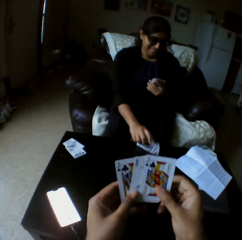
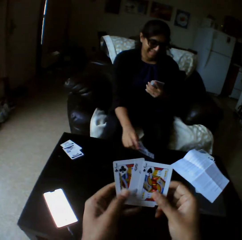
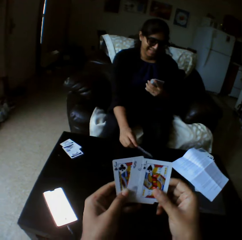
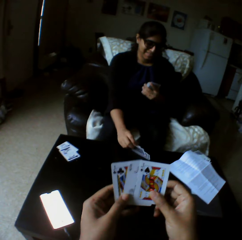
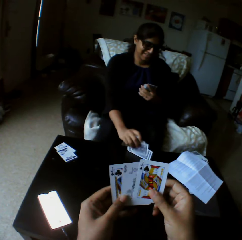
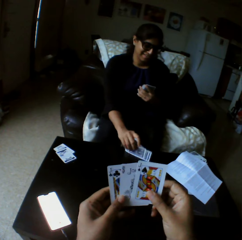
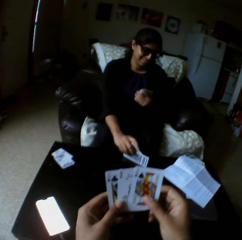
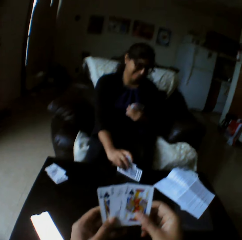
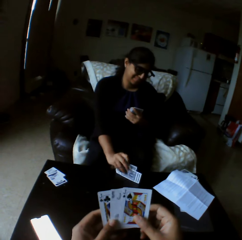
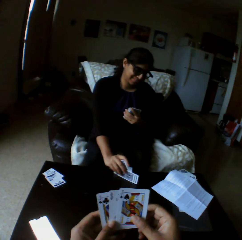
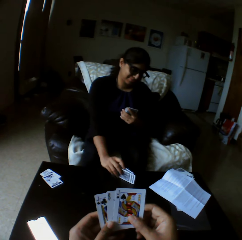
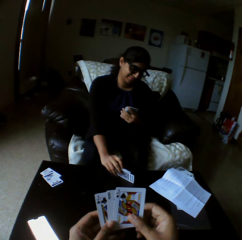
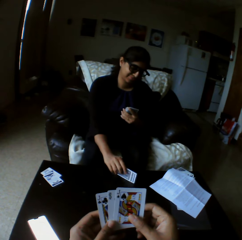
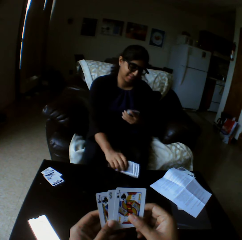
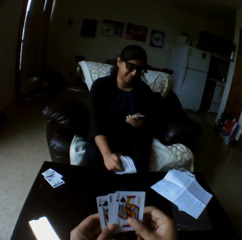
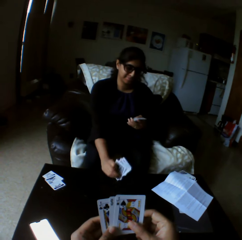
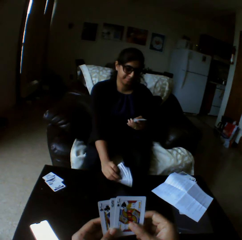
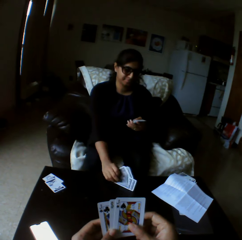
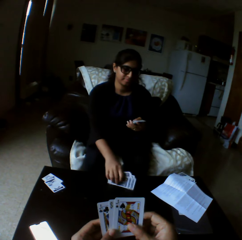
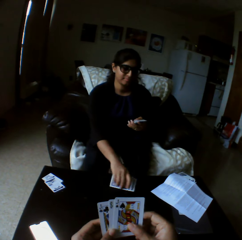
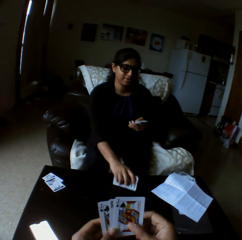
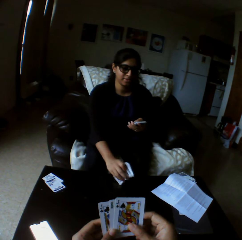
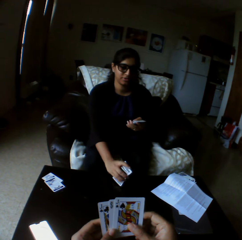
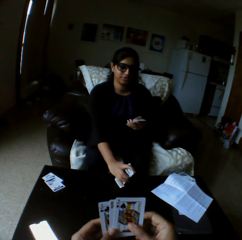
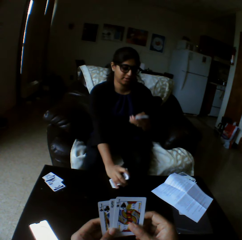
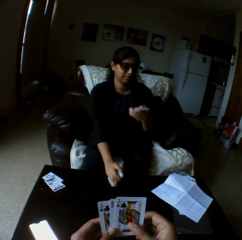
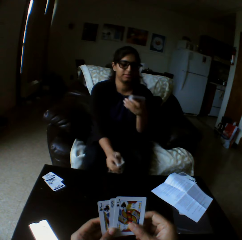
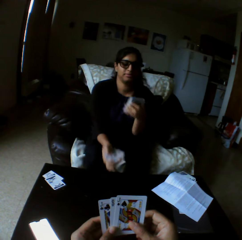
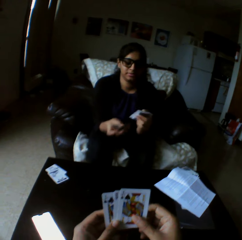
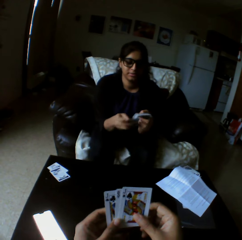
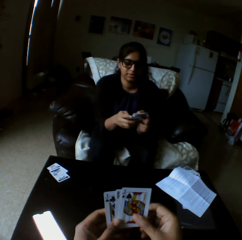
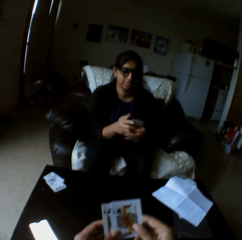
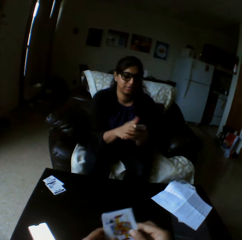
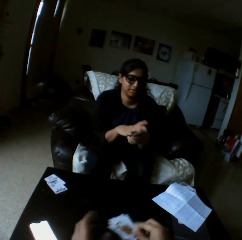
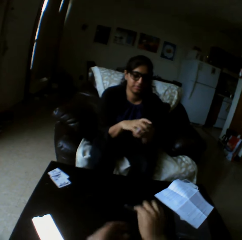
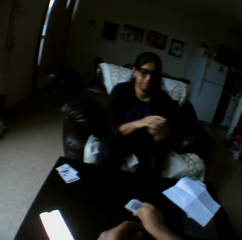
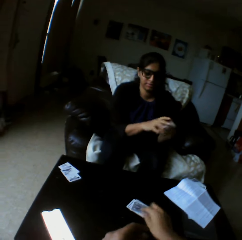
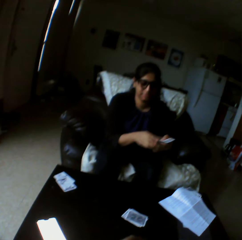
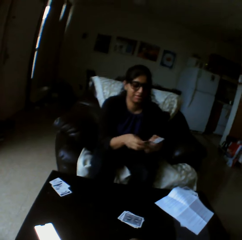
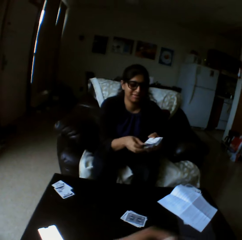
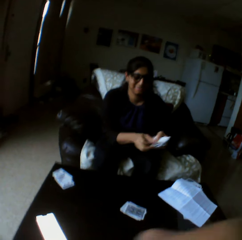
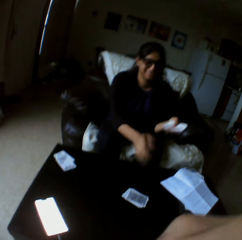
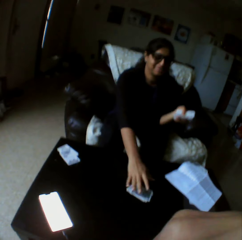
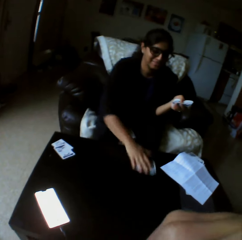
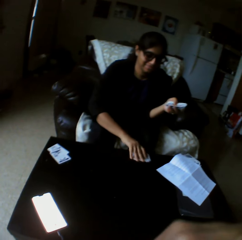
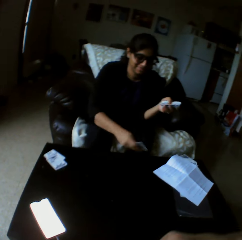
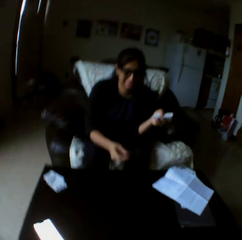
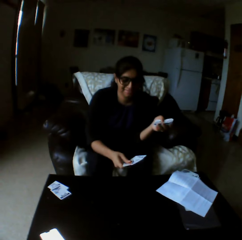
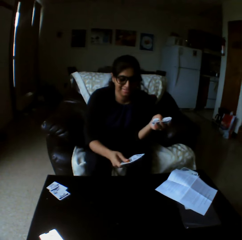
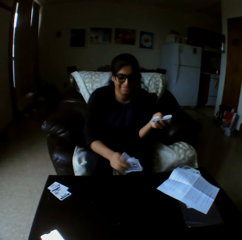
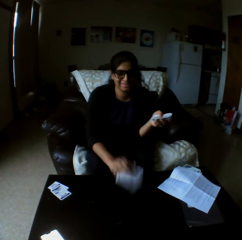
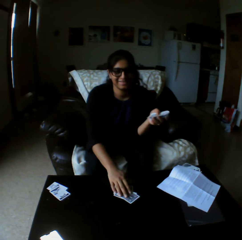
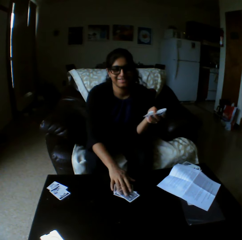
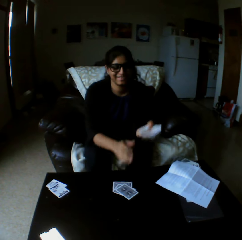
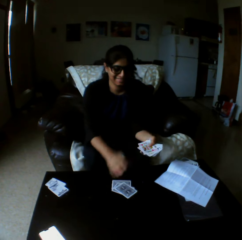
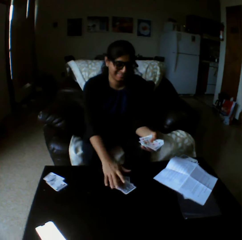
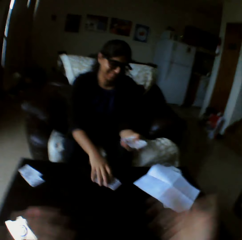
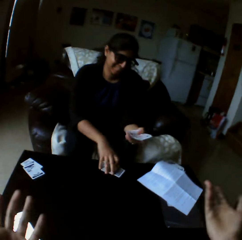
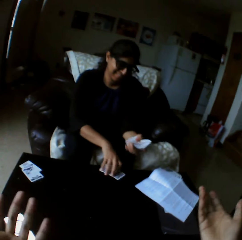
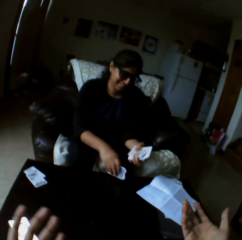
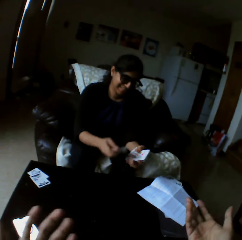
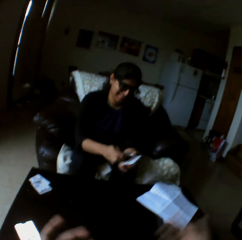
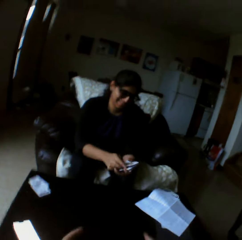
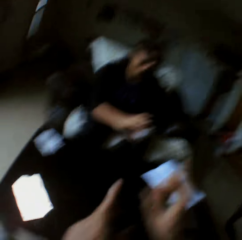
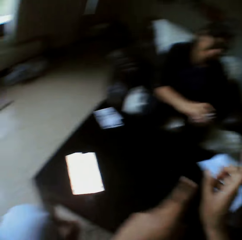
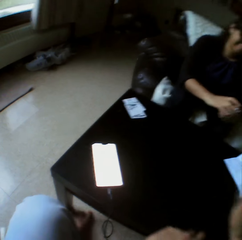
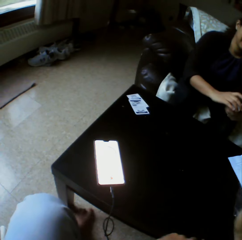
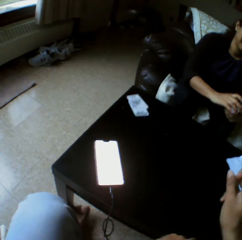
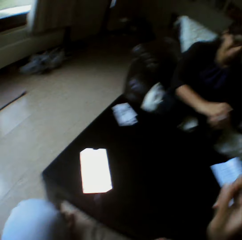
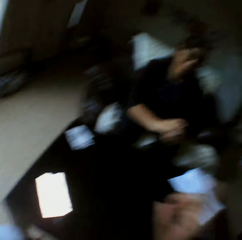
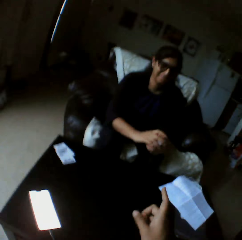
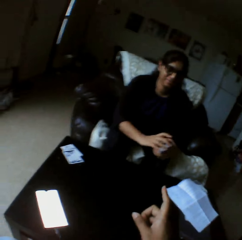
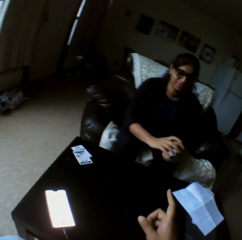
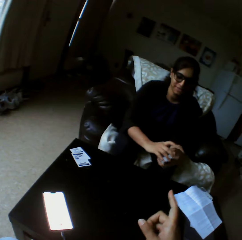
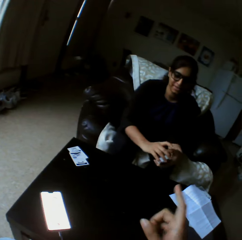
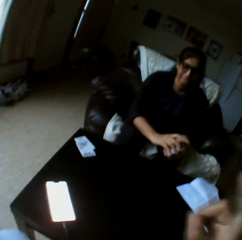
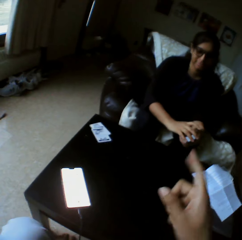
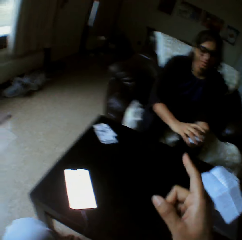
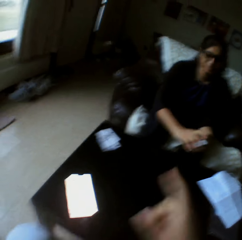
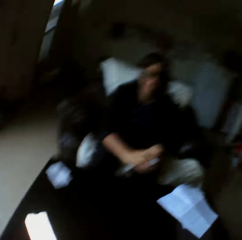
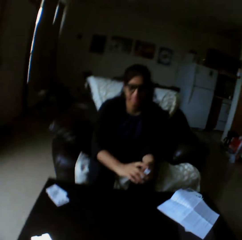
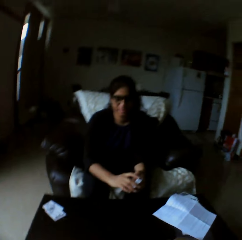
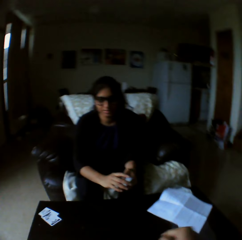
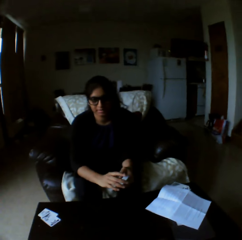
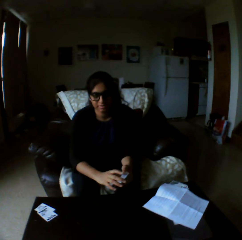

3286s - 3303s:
A woman arranges the cards in her right hand. She shuffles through the cards with both hands. The camera wearer drops the cards in his right hand on the table. The woman flips some cards from the table with her right hand. She picks some cards from the table with her right hand. She passes the cards in her right hand to her left hand. She arranges the cards in her left hand with both hands.

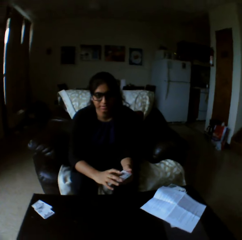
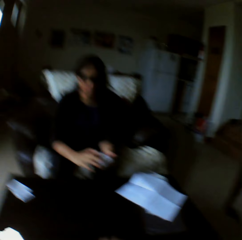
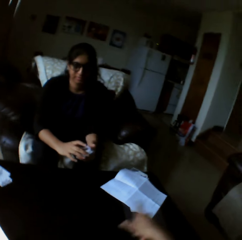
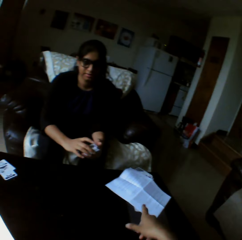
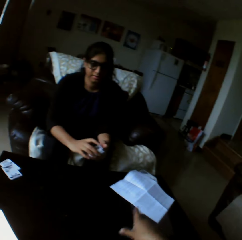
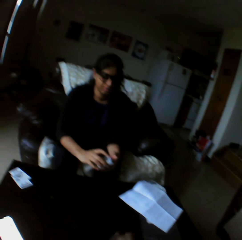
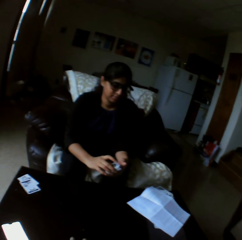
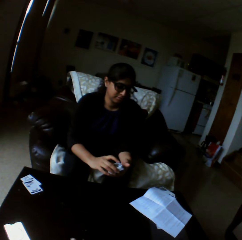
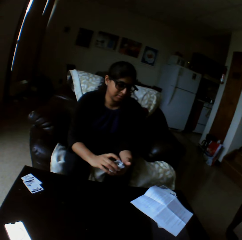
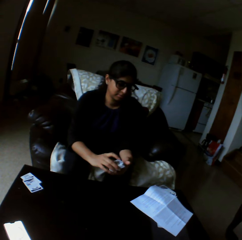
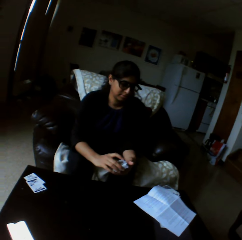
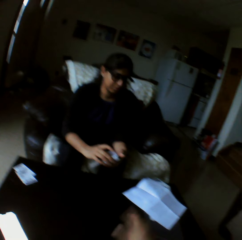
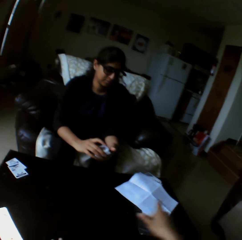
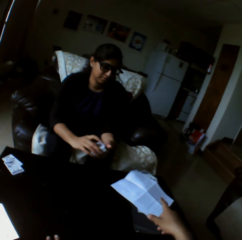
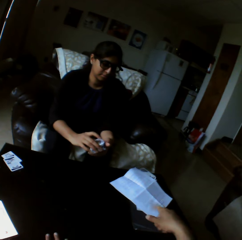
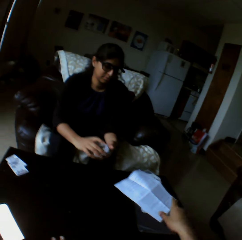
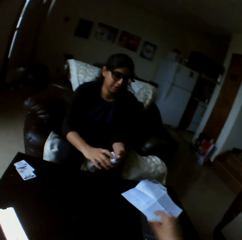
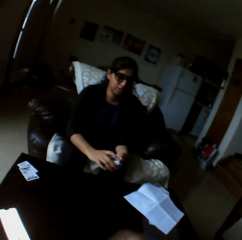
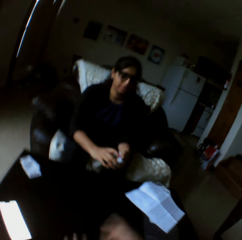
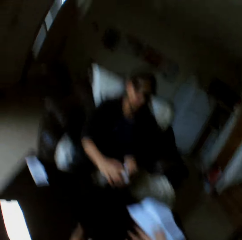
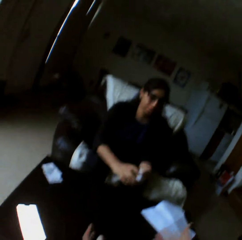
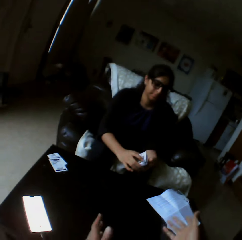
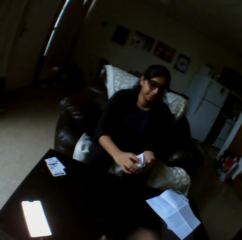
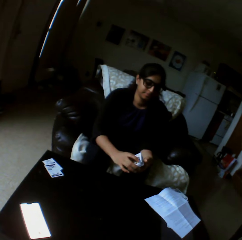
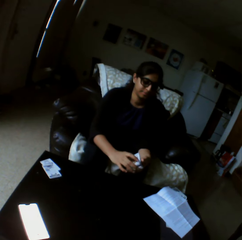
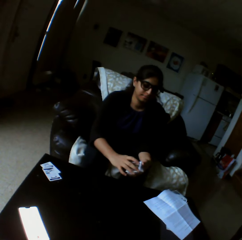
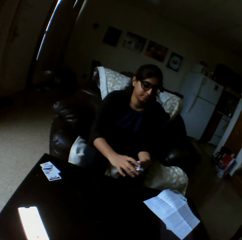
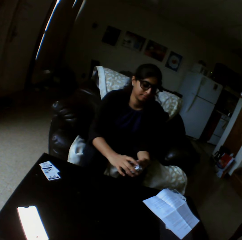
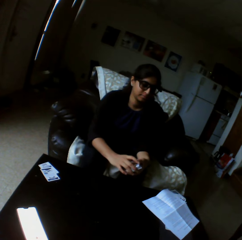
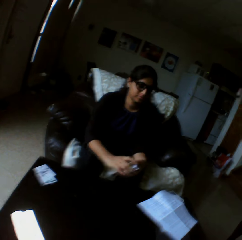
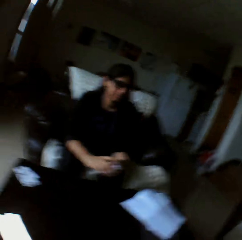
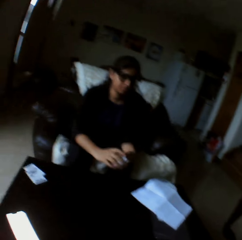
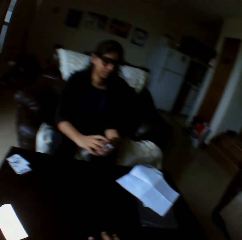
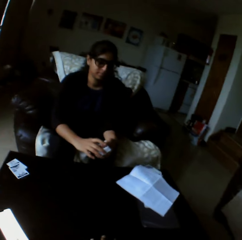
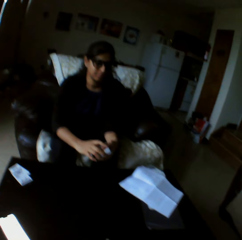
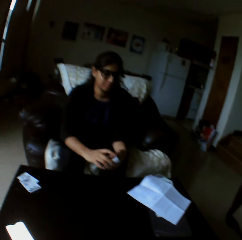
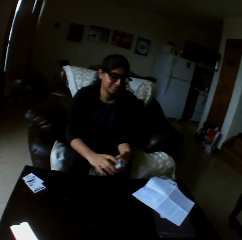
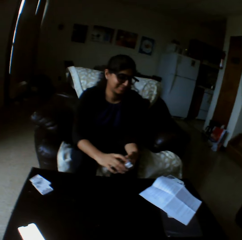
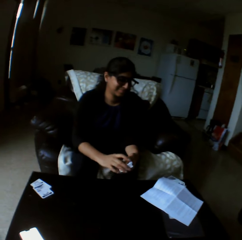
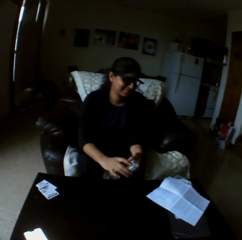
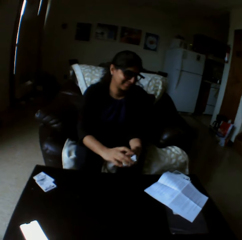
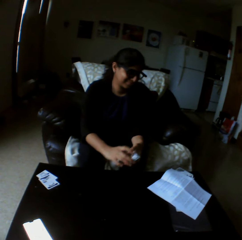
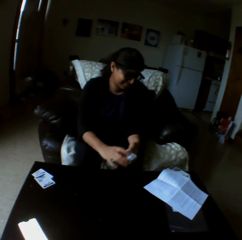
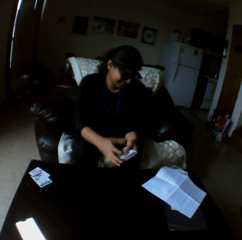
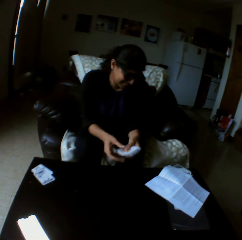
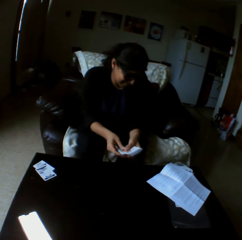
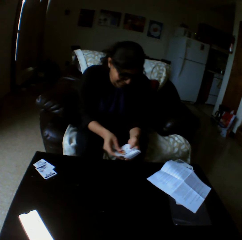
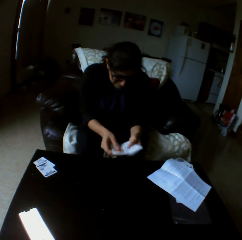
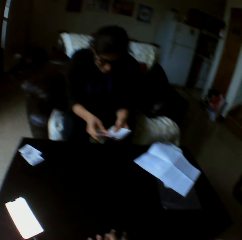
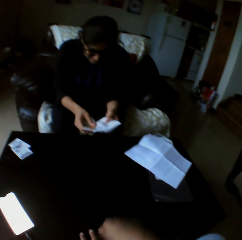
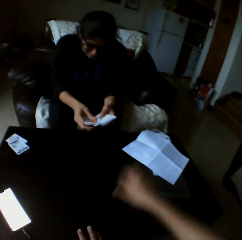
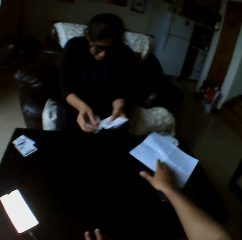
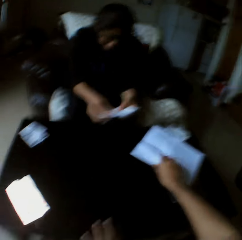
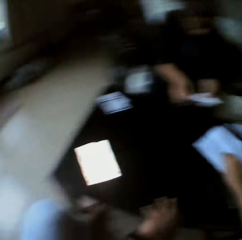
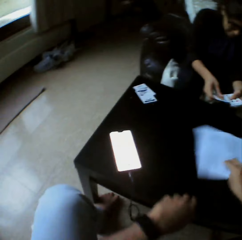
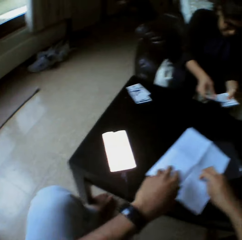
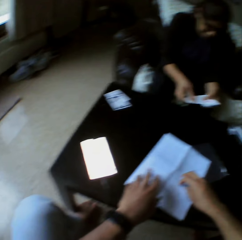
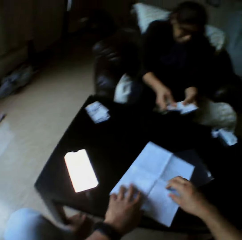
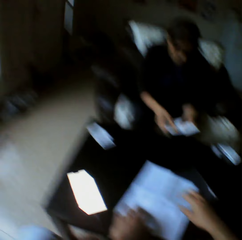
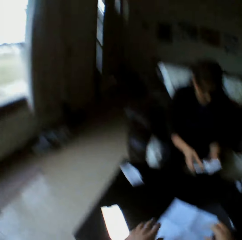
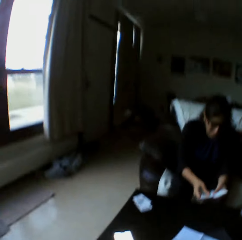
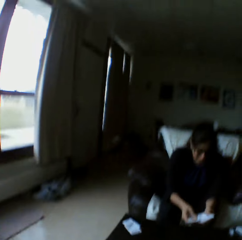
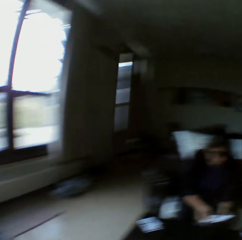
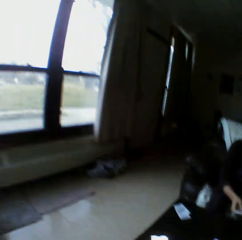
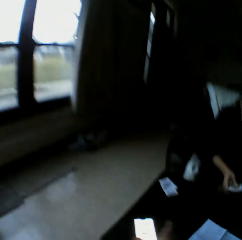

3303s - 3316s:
A woman shuffles through the cards with both hands. The camera wearer moves a piece of paper on the table with his right hand. The woman counts cards in the hands. The camera wearer takes the piece of paper on the table.
